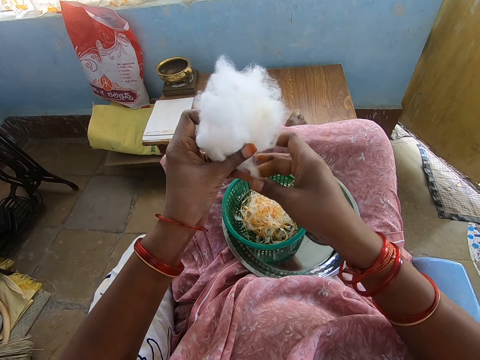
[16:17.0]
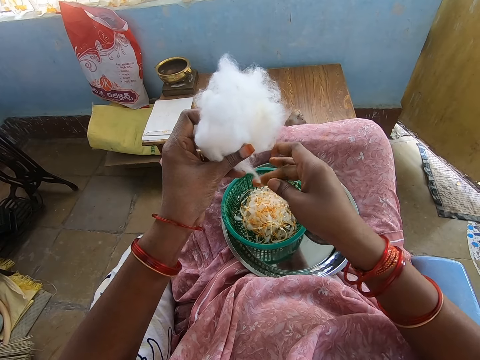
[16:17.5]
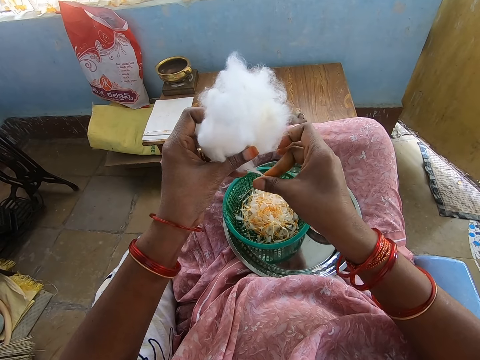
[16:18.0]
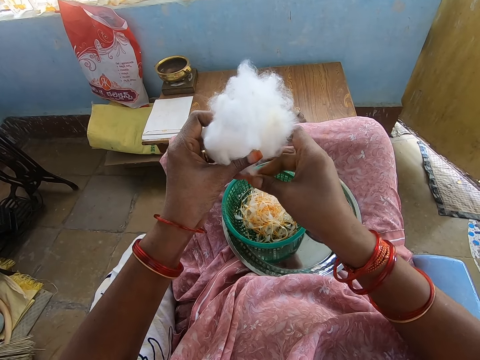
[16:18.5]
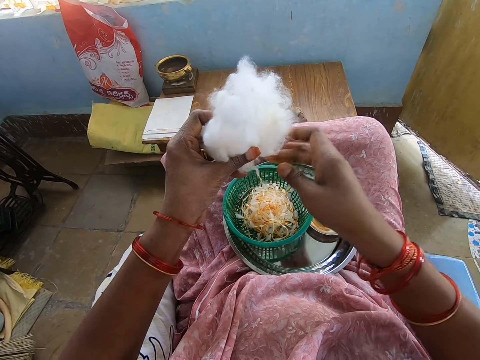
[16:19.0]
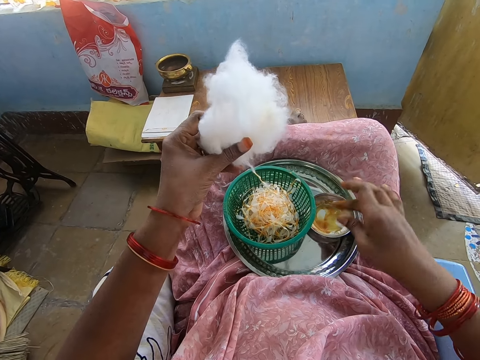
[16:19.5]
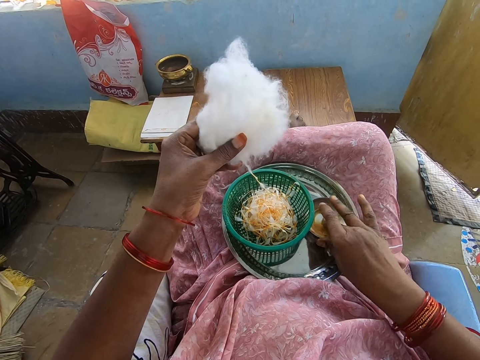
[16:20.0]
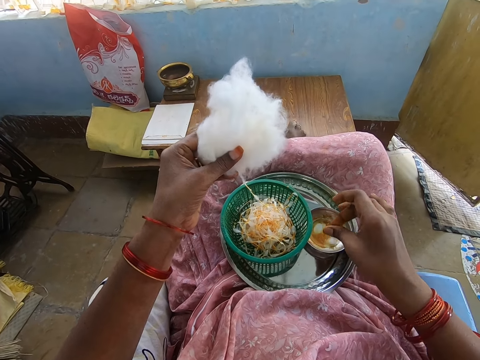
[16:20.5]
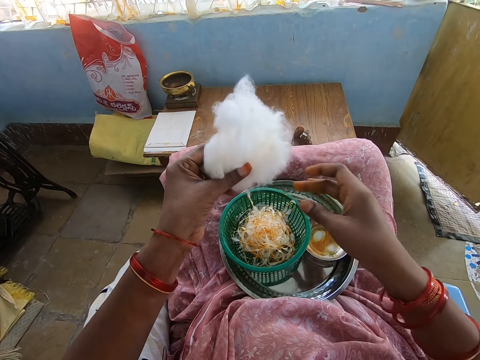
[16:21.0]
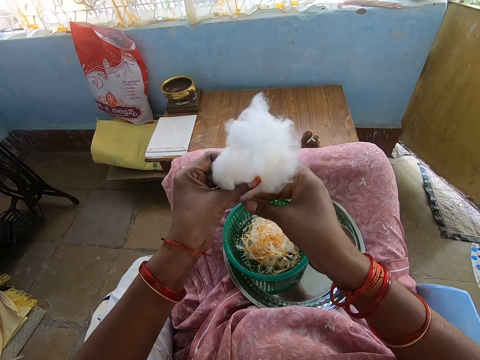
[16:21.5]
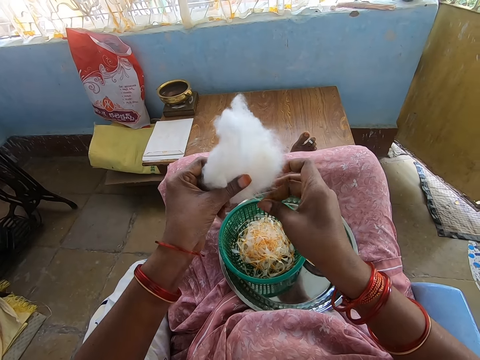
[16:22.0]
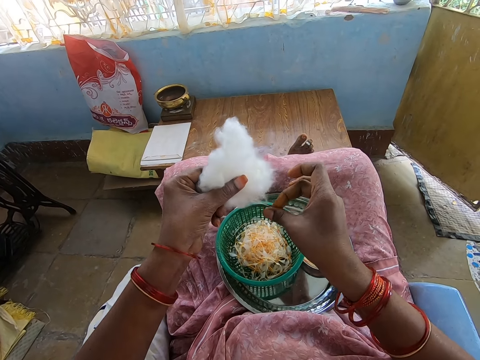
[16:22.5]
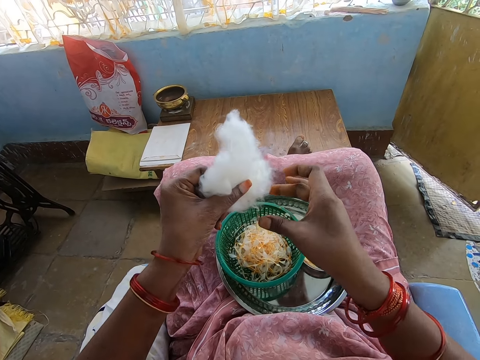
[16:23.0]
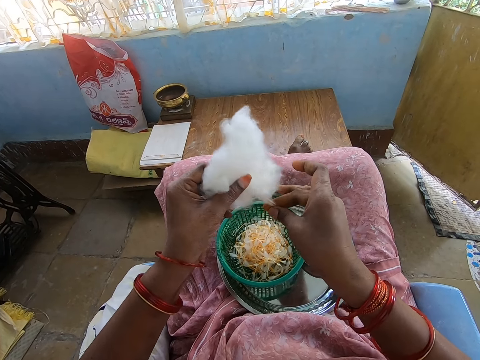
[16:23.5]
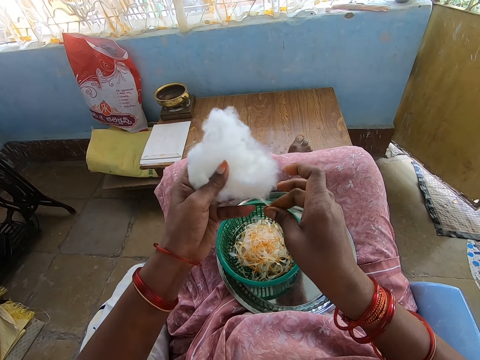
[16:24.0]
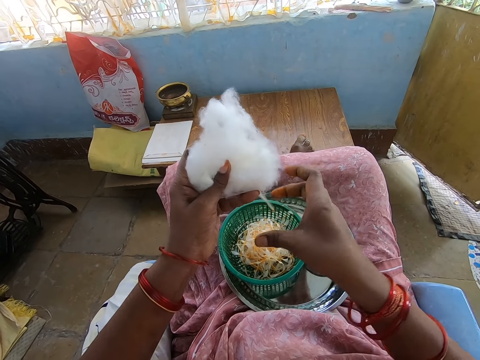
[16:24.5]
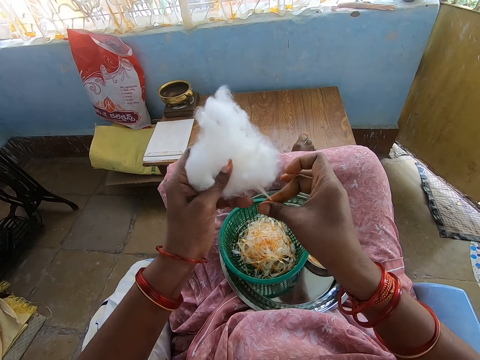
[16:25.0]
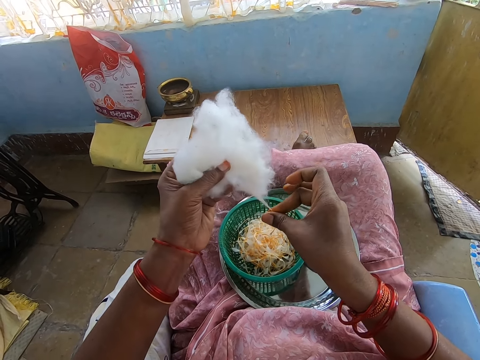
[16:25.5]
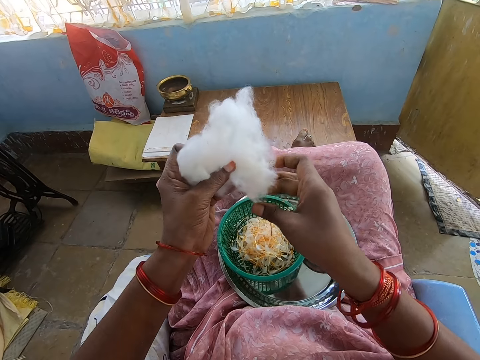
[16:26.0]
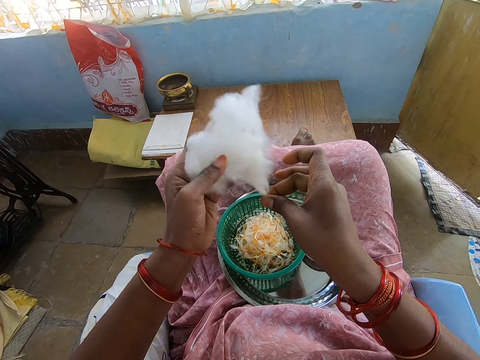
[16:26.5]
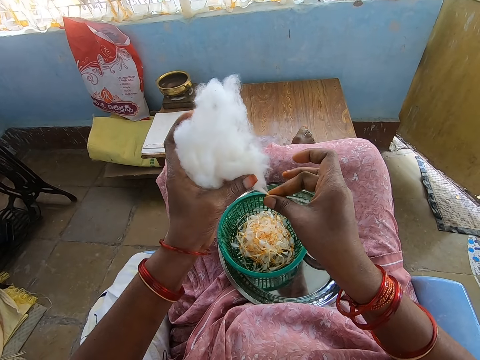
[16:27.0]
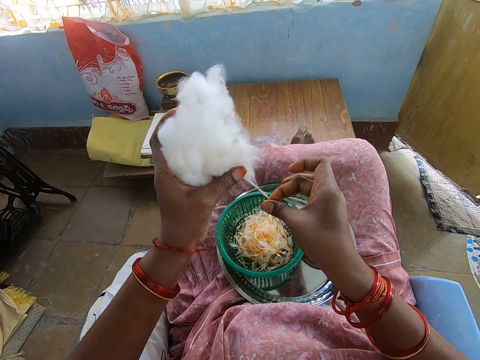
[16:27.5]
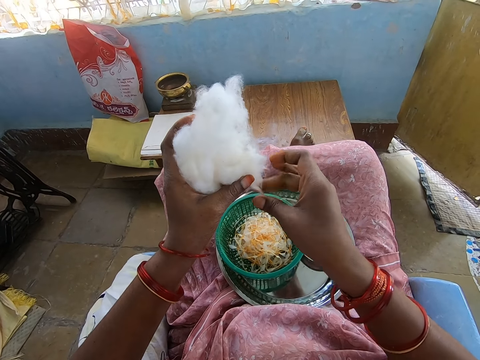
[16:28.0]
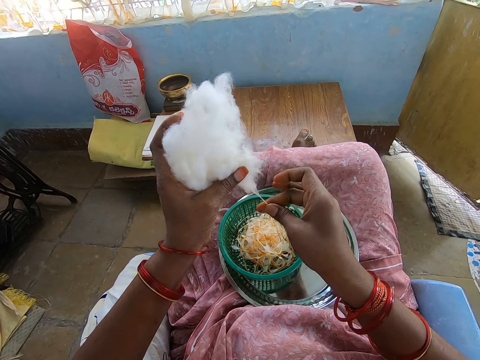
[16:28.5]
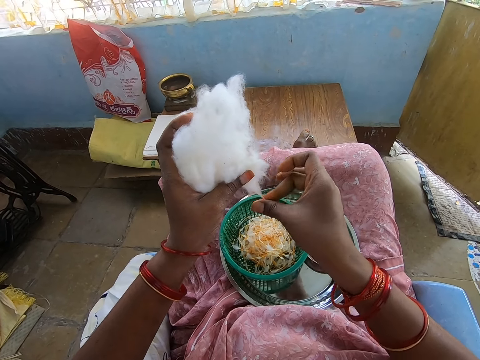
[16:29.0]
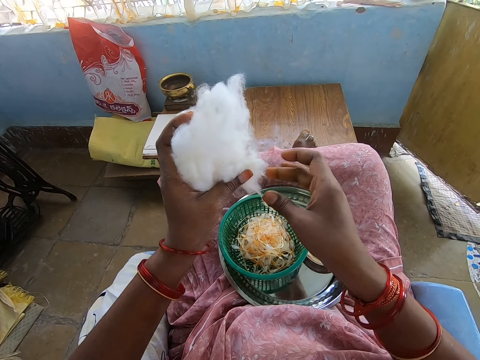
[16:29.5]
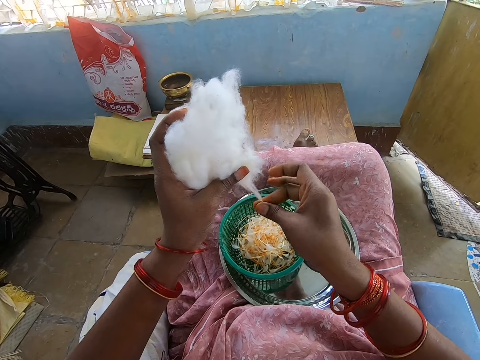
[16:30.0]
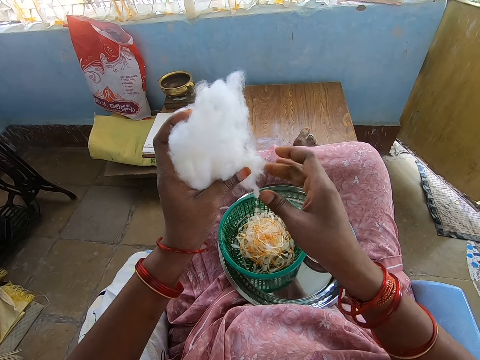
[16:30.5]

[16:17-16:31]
The camera wearer takes honey from the plate of honey on the tray with her right middle finger. She touches the oil. She rubs her right middle finger with her right thumb. She twists out the cotton ball in her left hand with the honey in her right hand.

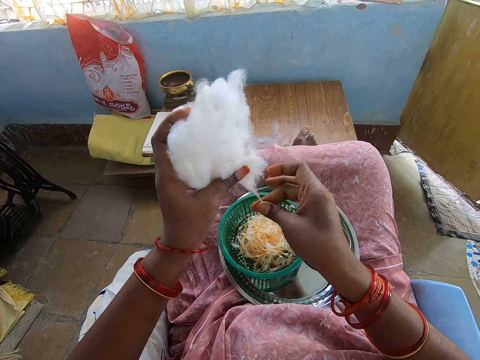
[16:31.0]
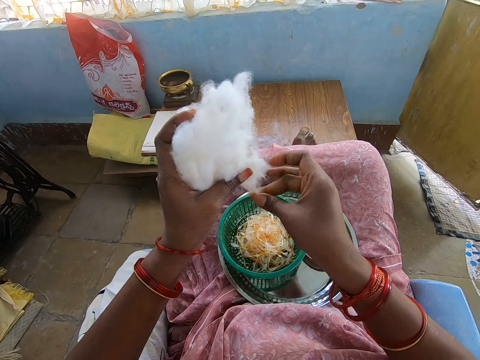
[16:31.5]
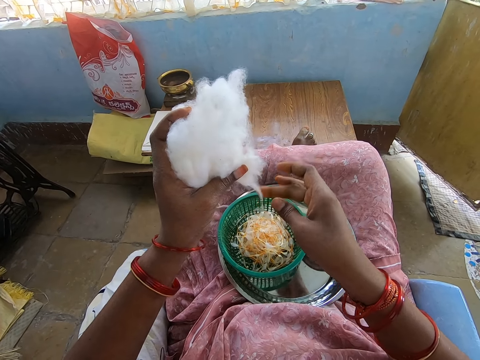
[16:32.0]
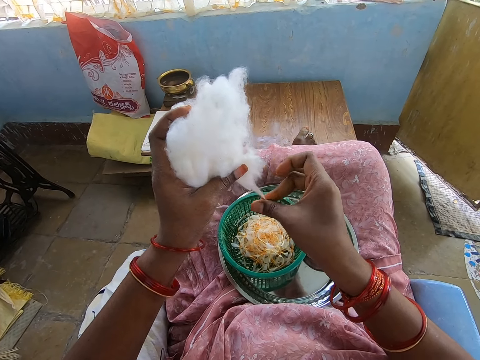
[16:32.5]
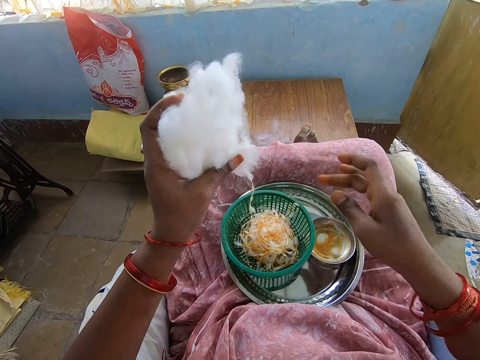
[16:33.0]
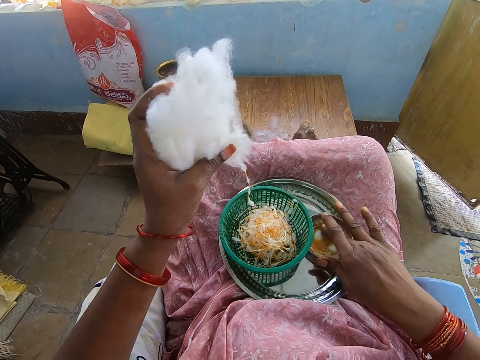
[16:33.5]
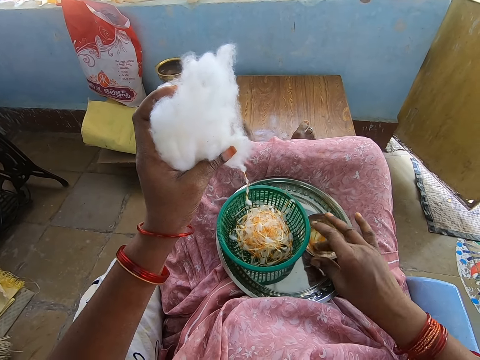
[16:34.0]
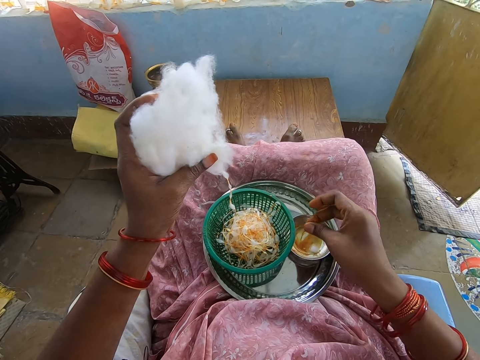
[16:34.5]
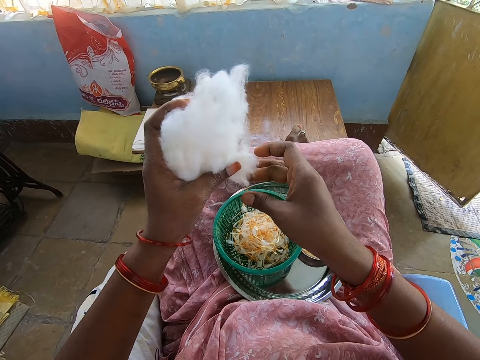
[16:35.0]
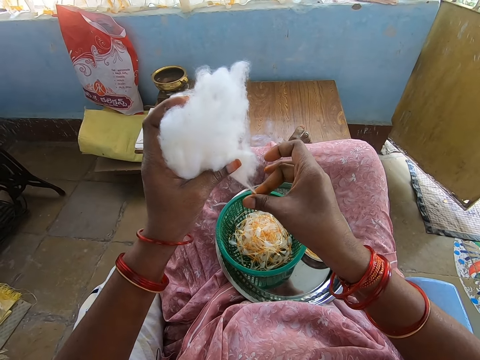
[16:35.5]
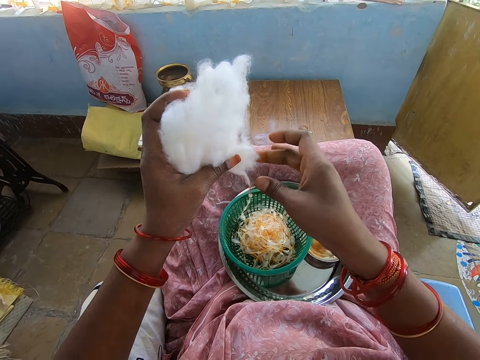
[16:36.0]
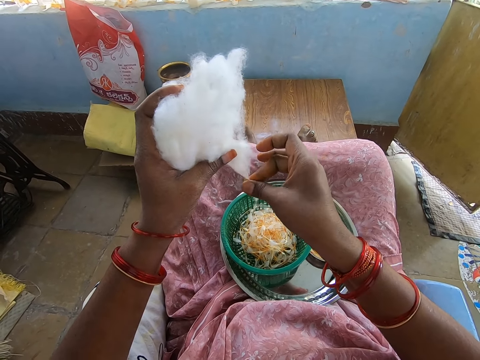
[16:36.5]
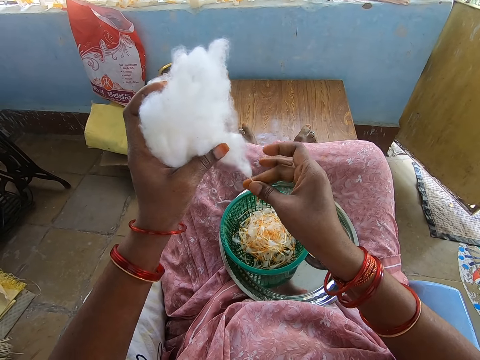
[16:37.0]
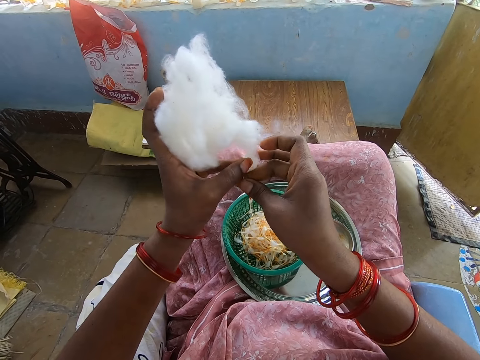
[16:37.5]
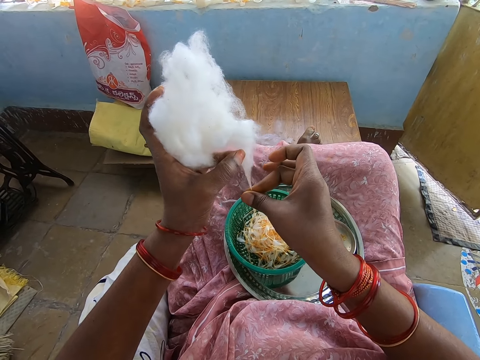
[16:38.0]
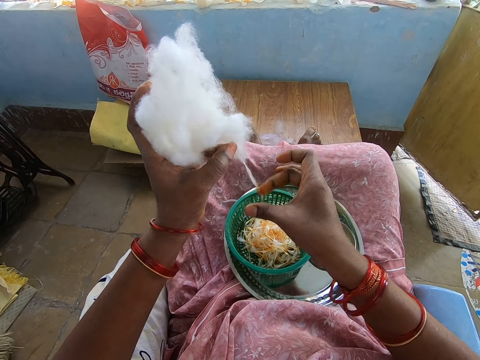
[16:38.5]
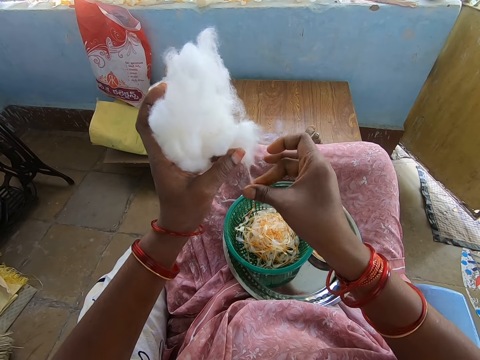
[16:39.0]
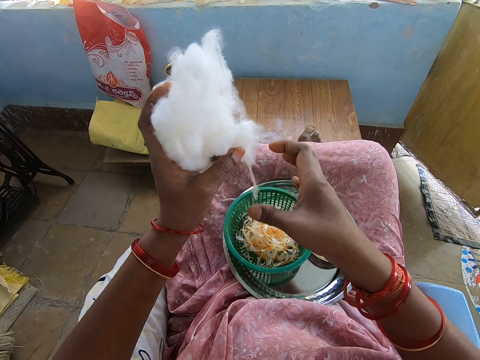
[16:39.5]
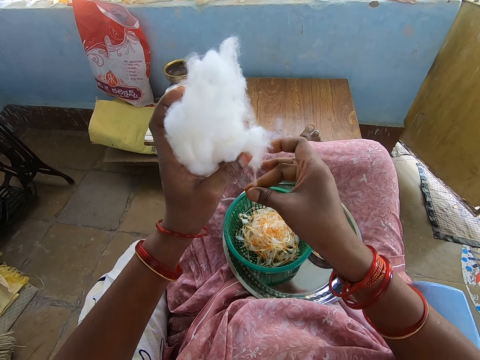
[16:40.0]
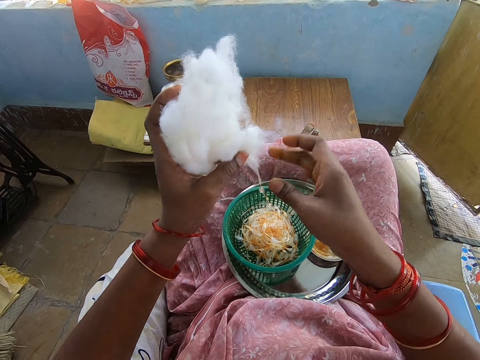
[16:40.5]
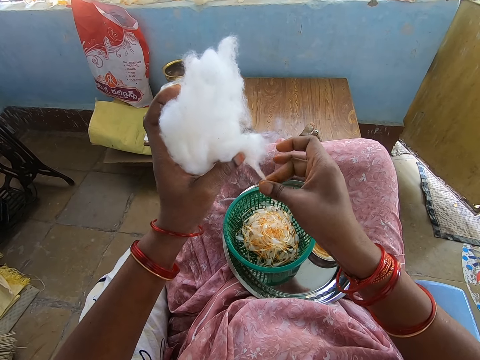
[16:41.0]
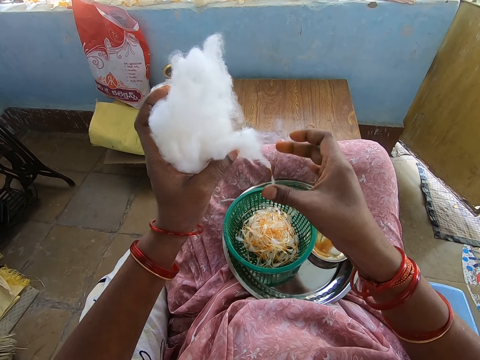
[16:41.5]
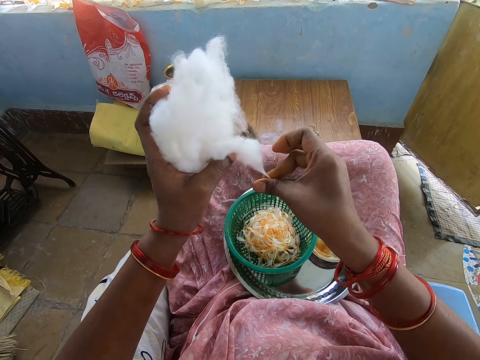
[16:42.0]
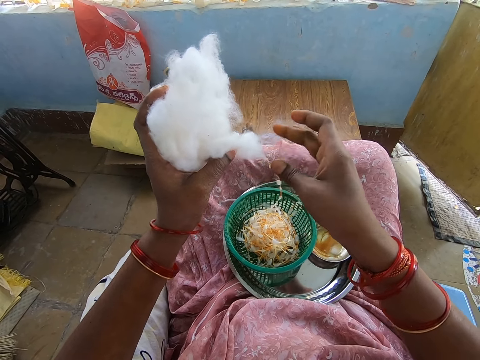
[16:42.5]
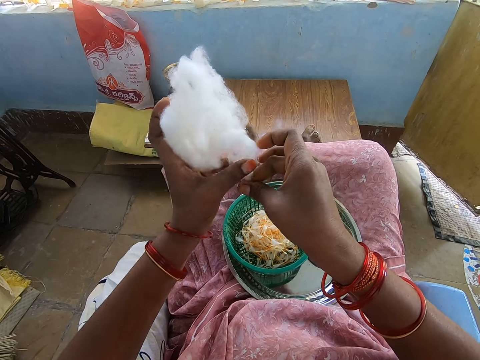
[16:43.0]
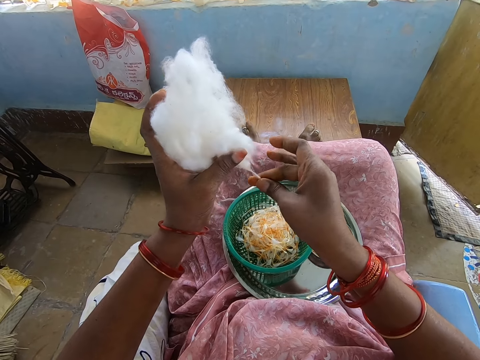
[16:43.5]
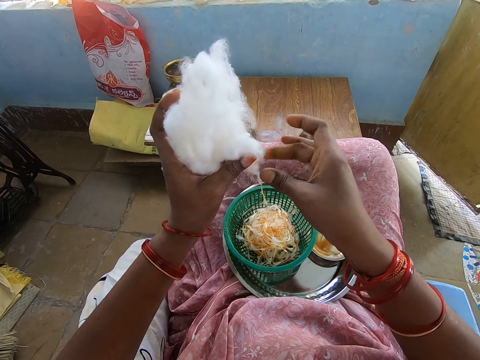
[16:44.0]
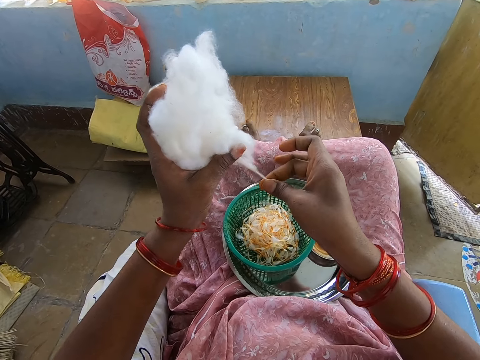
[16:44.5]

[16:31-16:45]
The camera wearer takes honey from the plate of honey on the tray with her right middle finger. She touches the oil. She rubs her right middle finger with her right thumb. She twists out the cotton ball in her left hand with the honey in her right hand.
